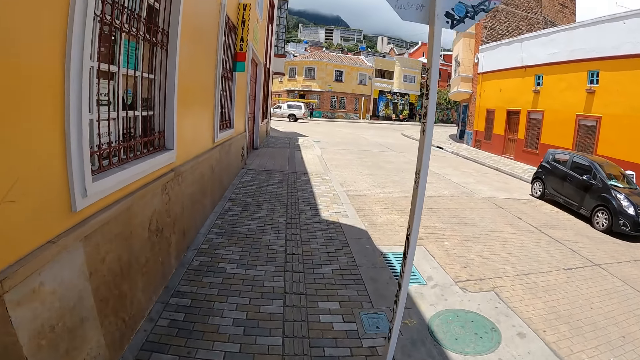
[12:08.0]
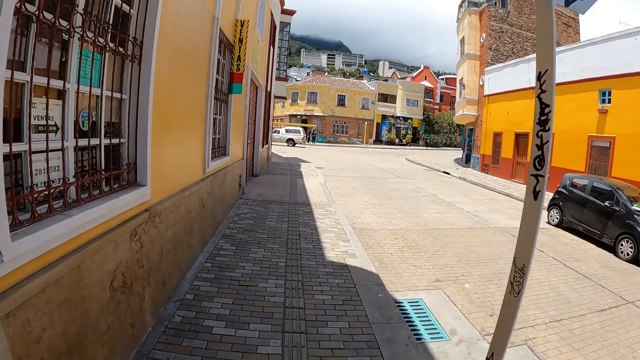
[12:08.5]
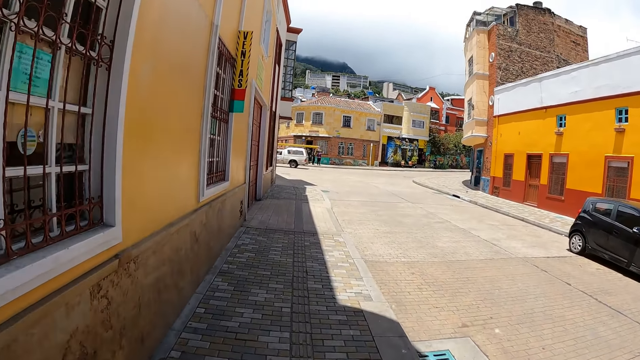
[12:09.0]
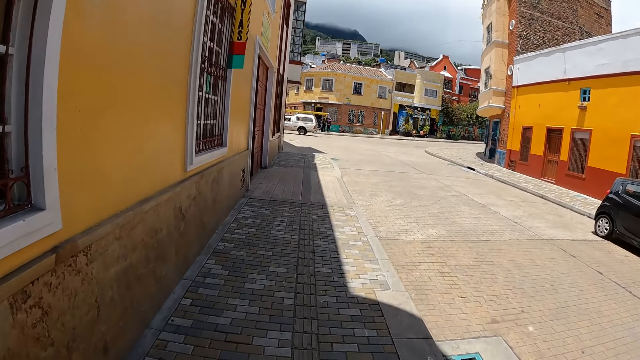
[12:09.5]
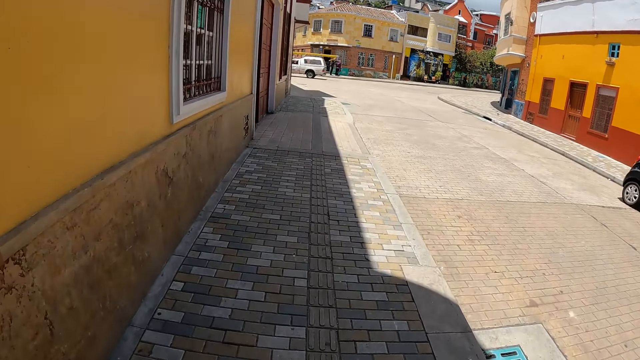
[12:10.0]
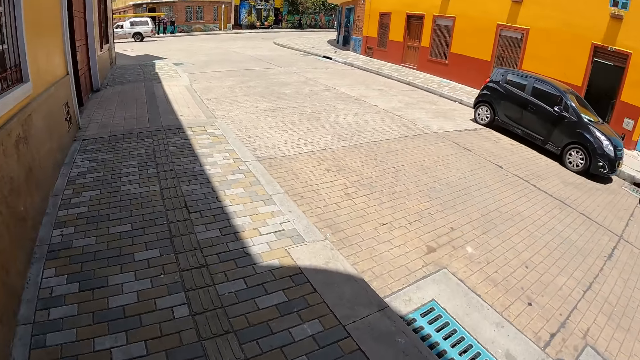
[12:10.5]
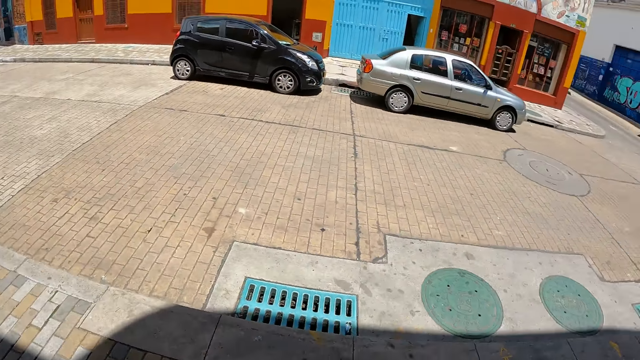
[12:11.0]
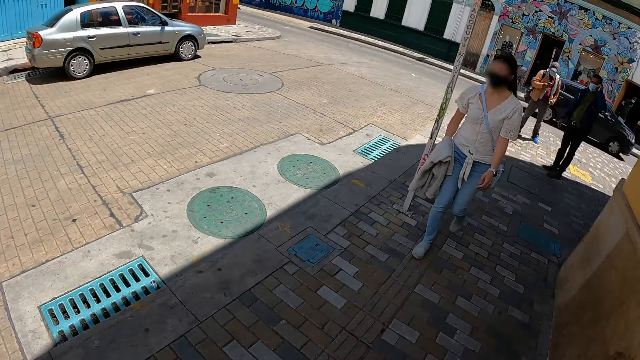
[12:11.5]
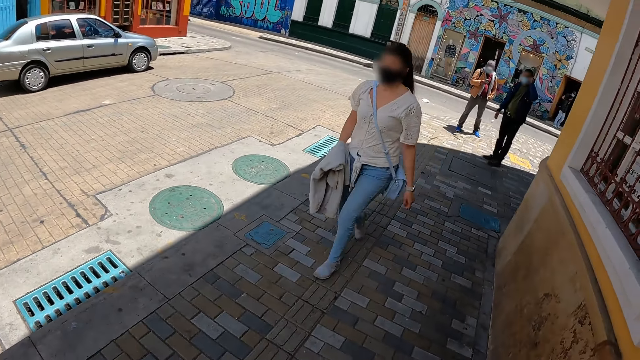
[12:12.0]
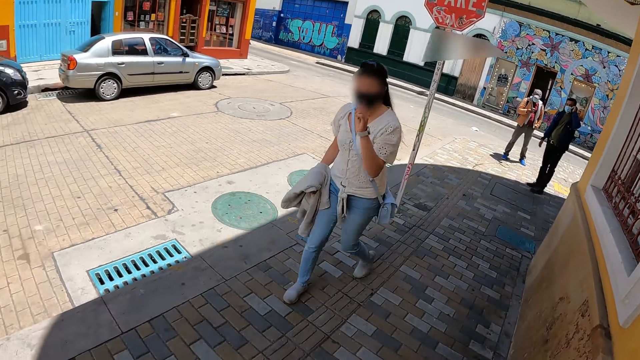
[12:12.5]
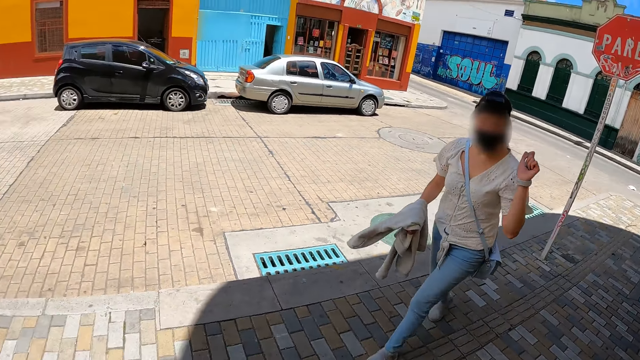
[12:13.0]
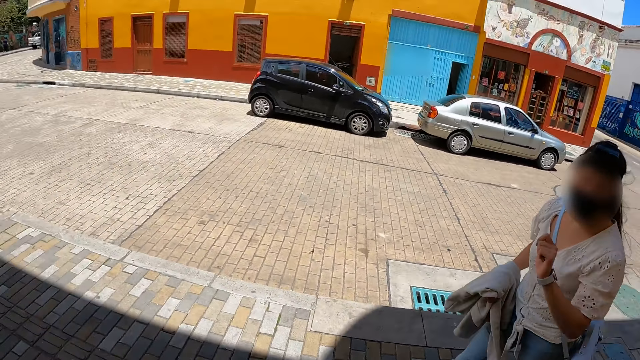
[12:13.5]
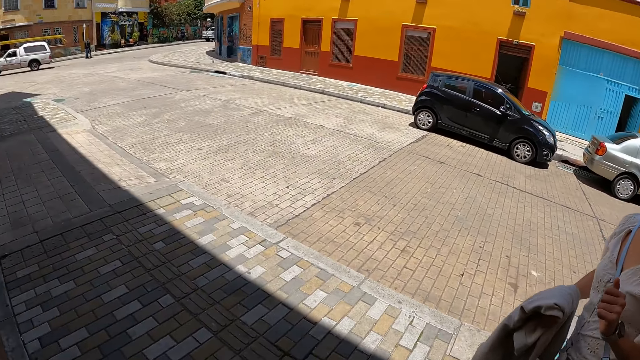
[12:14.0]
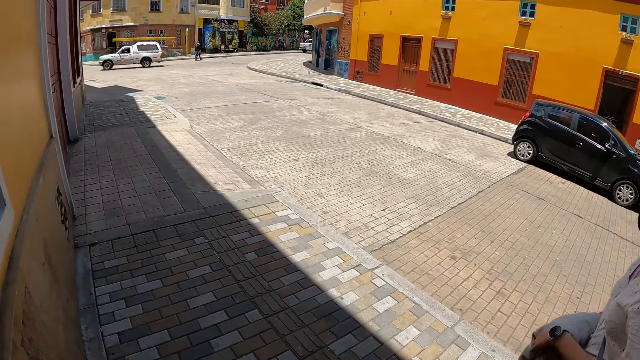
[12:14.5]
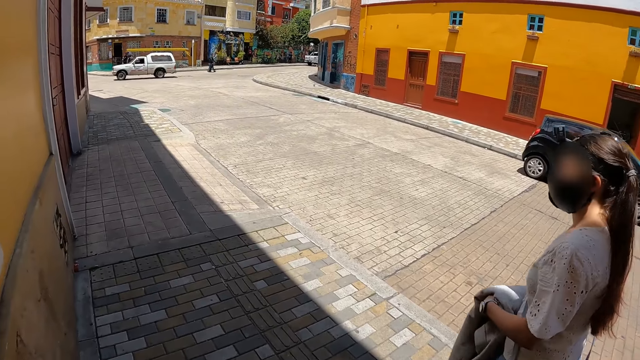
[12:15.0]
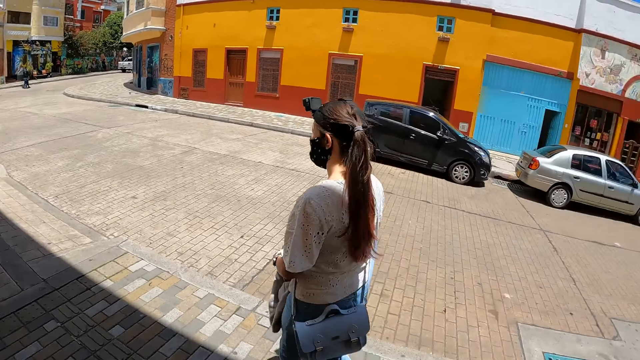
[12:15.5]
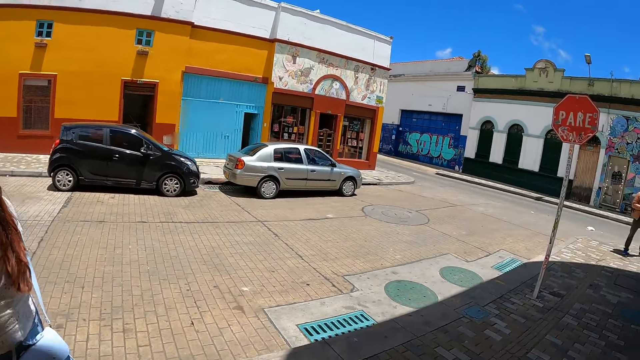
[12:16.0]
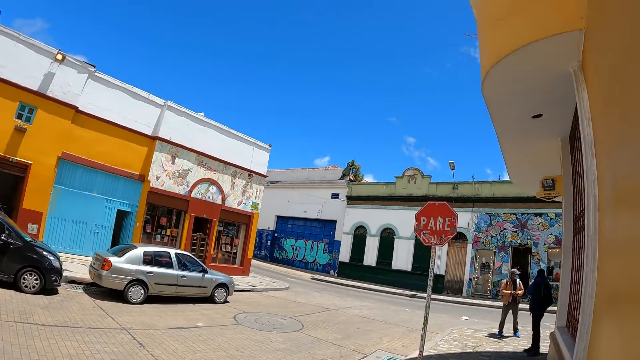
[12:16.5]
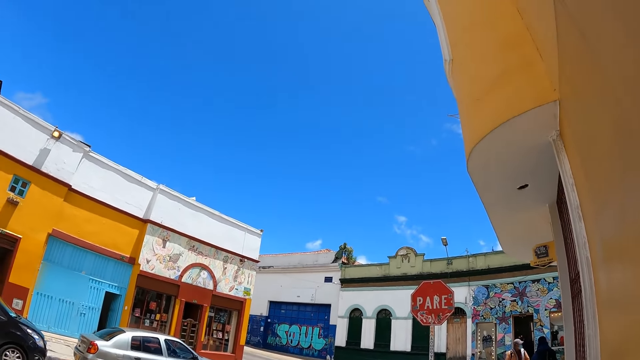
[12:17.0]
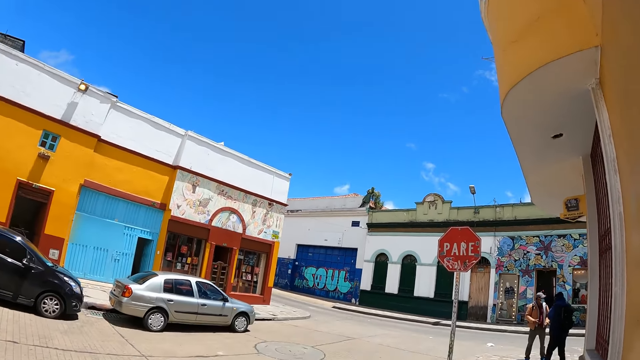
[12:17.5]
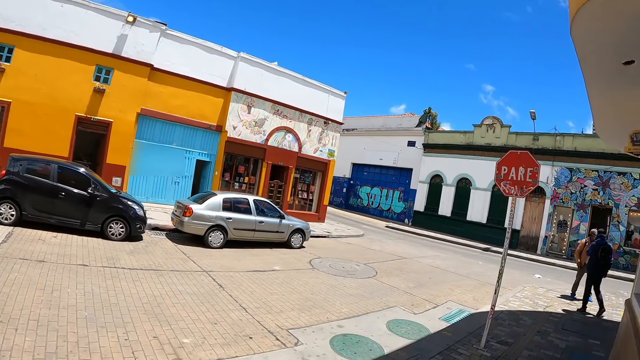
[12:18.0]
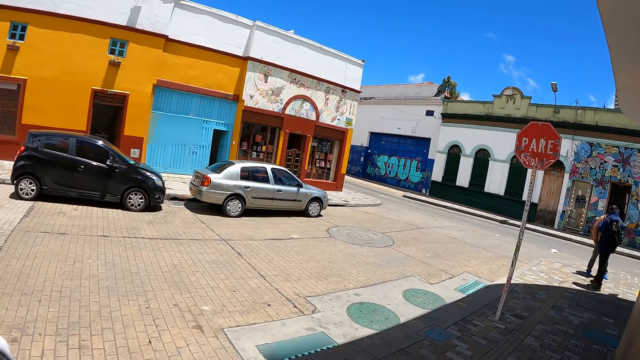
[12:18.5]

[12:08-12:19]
The camera wearer turns around. They look at a woman. The woman walks towards the camera wearer. The woman interacts with the camera wearer. The camera wearer talks to the woman on the road. They turn toward the stop sign, stare at the compound, and look around the road.

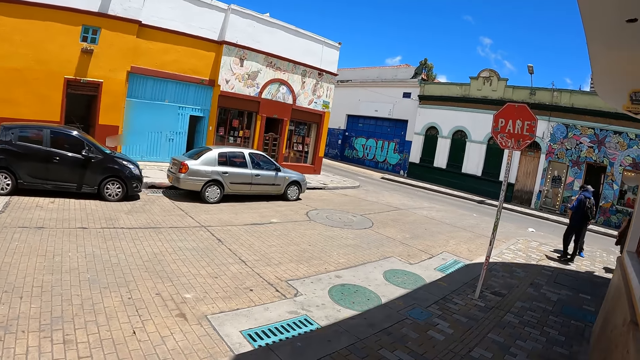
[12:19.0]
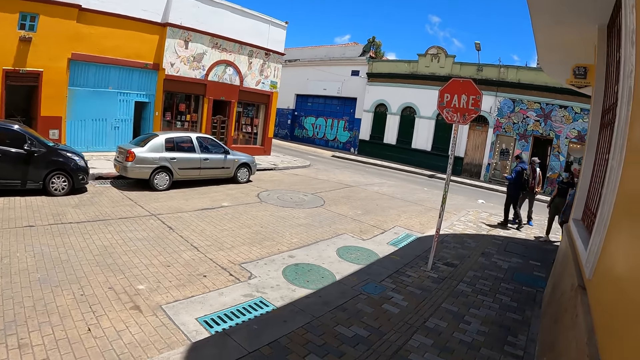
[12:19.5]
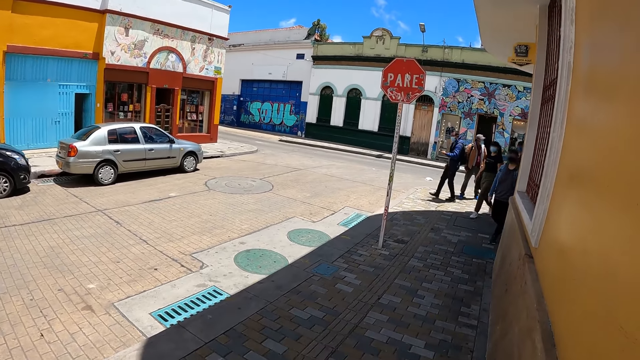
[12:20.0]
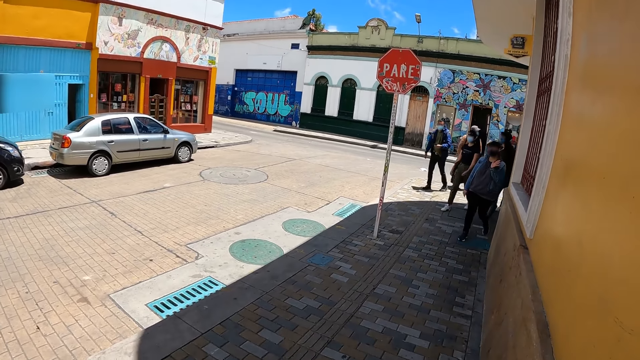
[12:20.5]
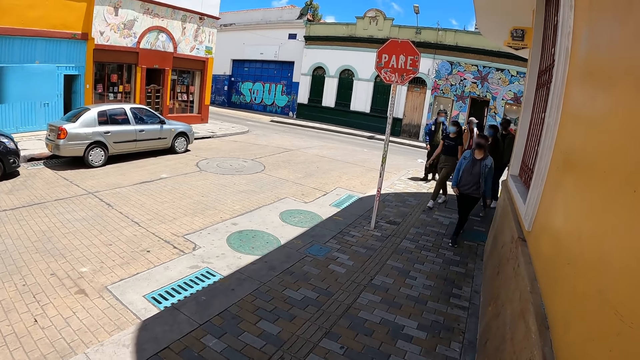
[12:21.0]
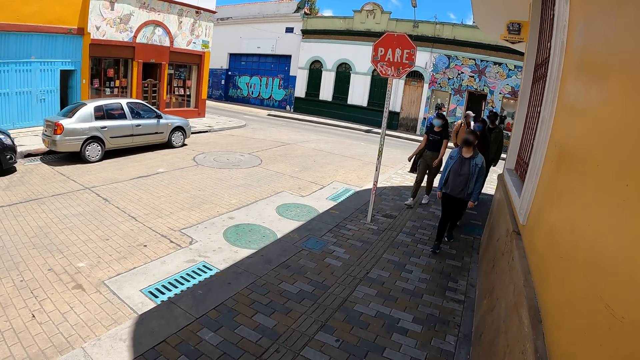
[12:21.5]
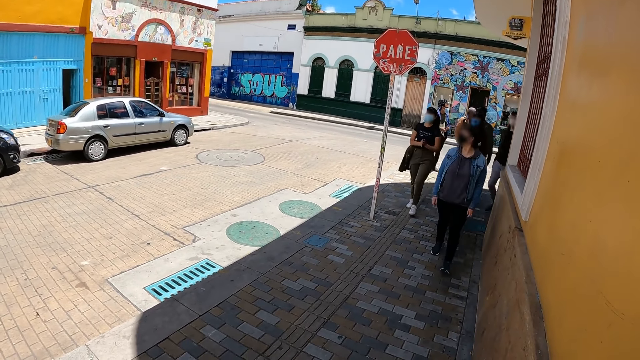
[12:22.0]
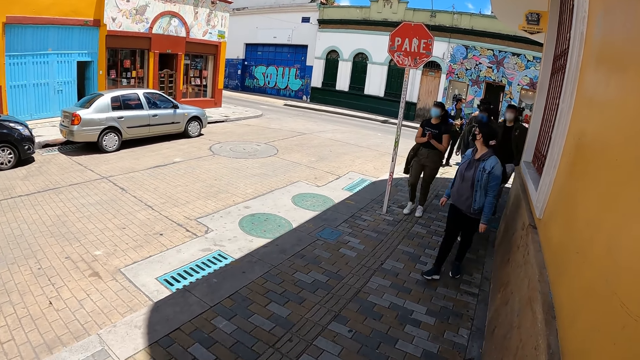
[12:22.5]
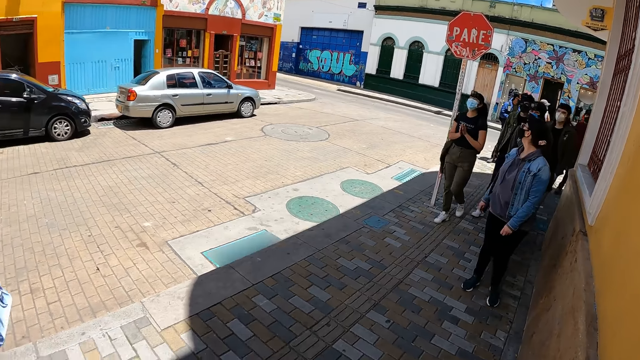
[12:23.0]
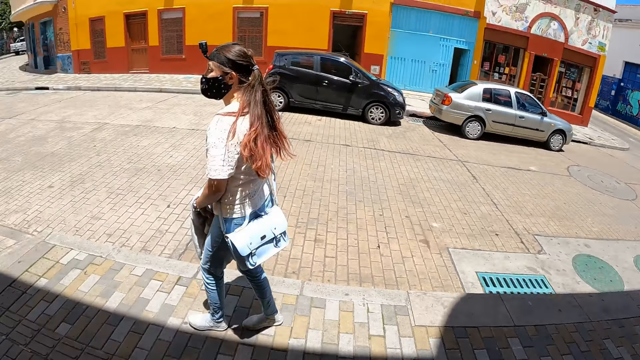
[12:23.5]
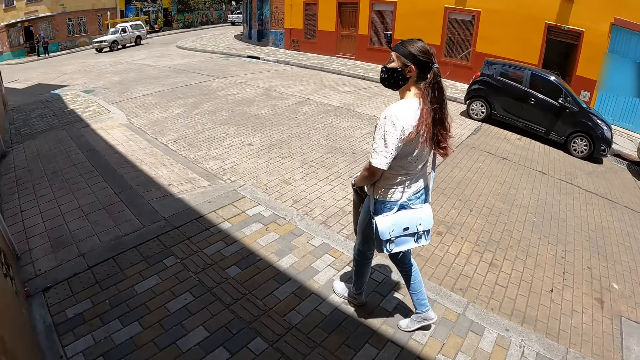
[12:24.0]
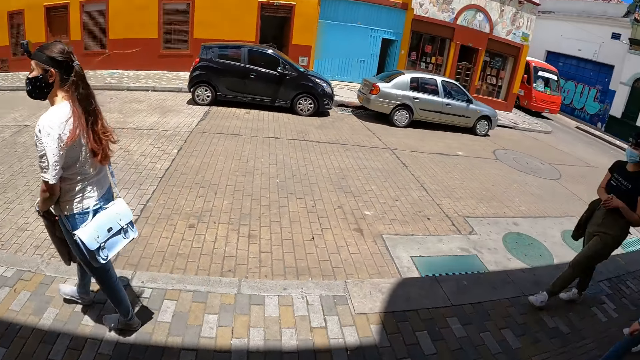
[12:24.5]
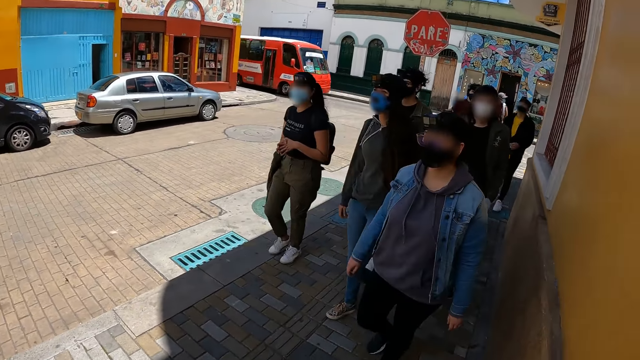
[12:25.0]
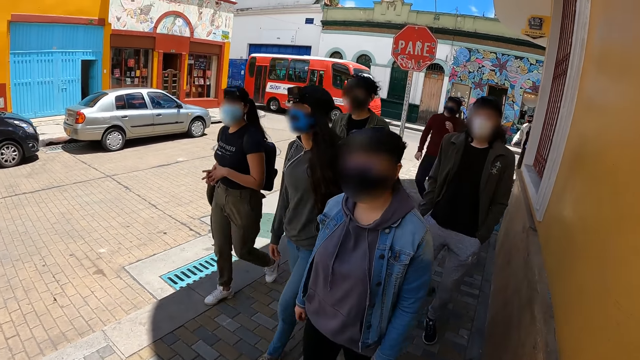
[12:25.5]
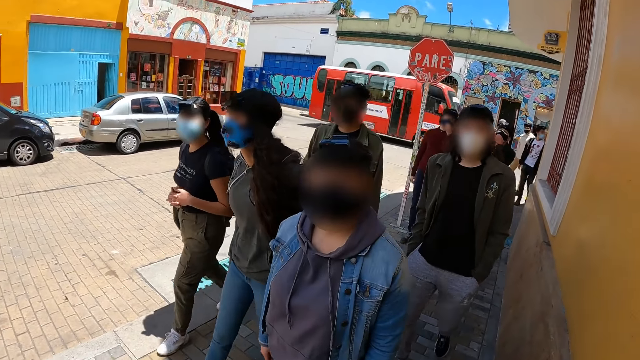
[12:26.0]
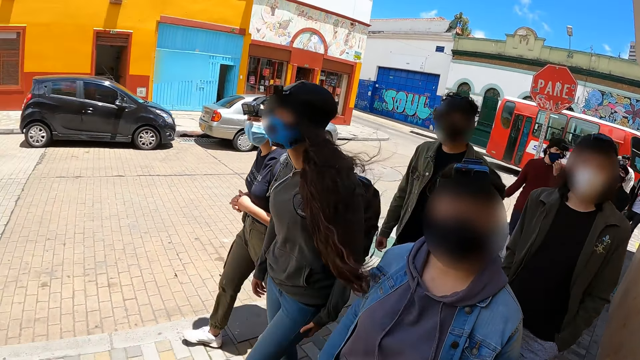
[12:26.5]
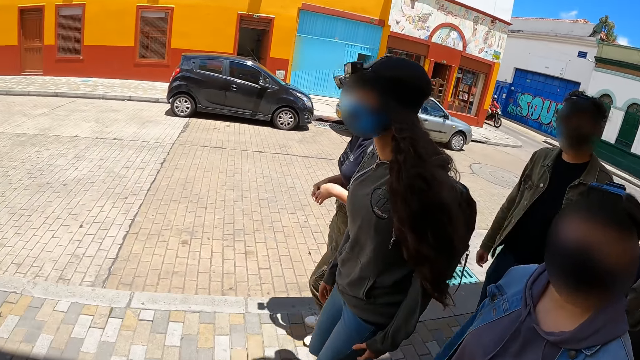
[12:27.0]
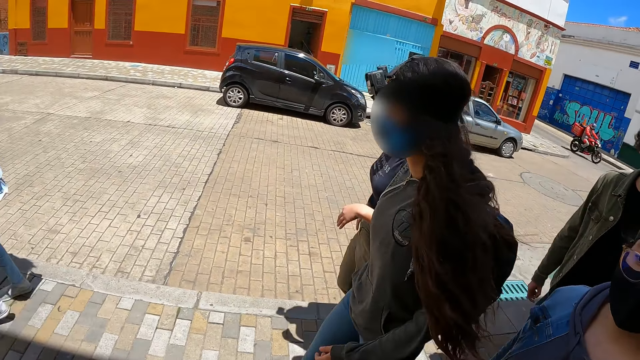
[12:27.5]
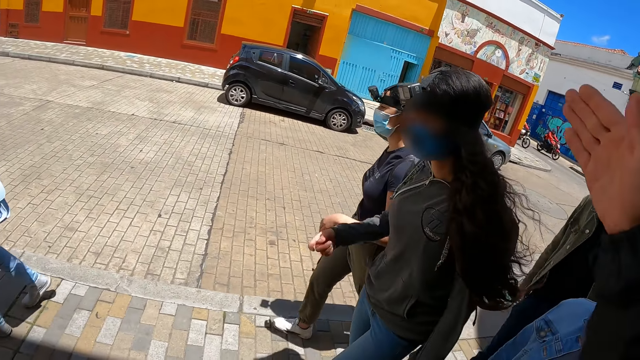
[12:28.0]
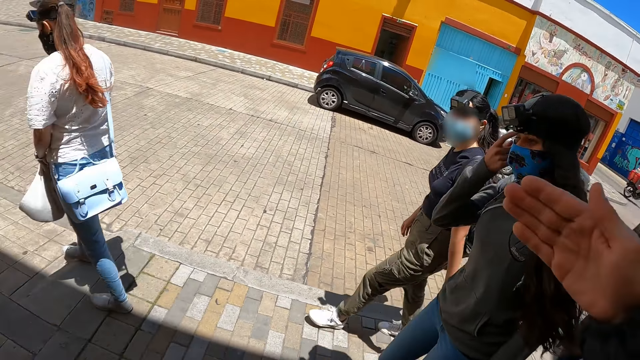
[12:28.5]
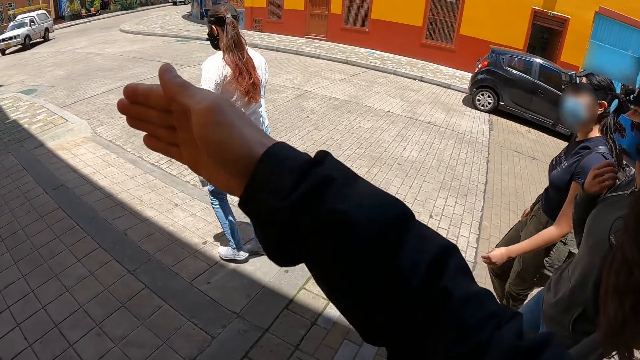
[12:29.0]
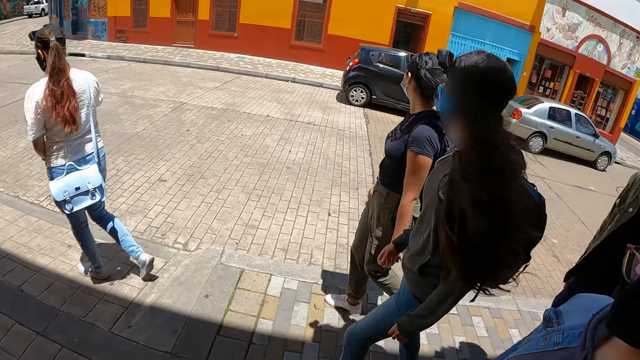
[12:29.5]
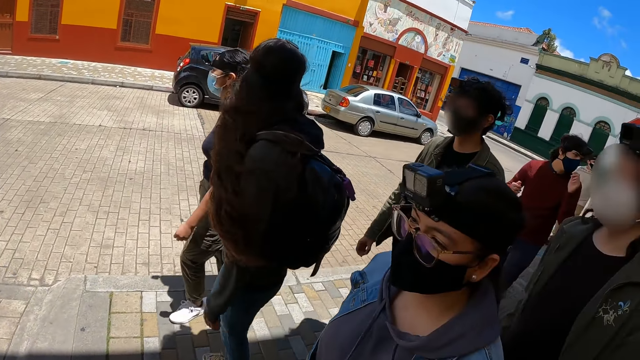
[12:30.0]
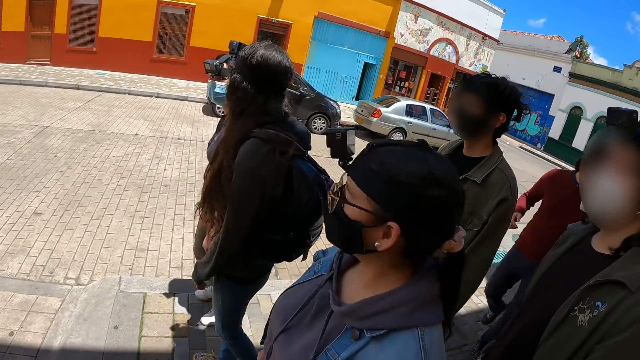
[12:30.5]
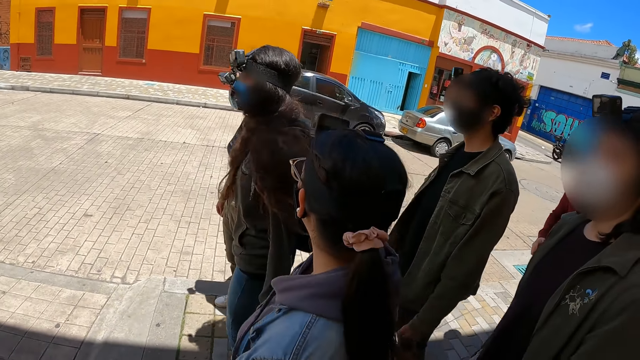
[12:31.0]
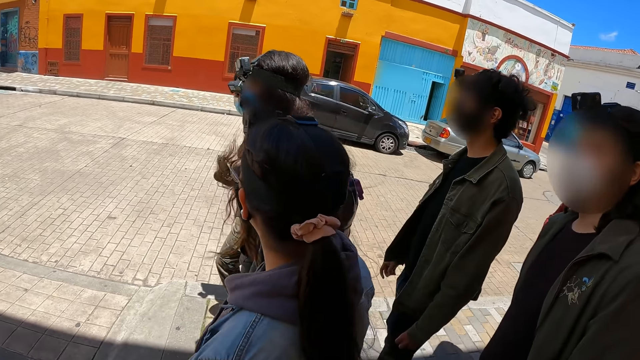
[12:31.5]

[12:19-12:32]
Another woman walks towards the camera wearer. The woman waves at the camera wearer. The woman walks towards the camera wearer. The camera wearer looks around. The woman walks towards the camera wearer. The camera wearer interacts with the woman. They look at several people. They point at the compound. They talk to the people. They interact with the woman.
